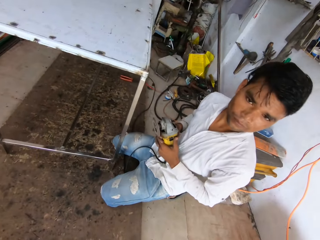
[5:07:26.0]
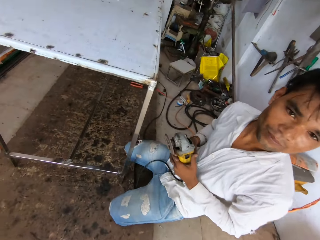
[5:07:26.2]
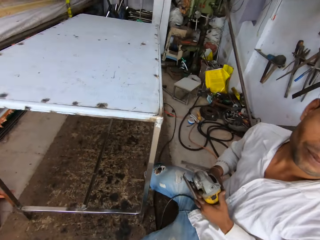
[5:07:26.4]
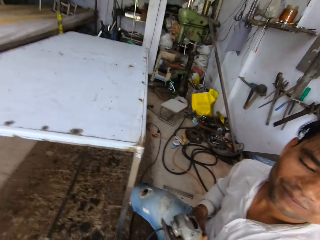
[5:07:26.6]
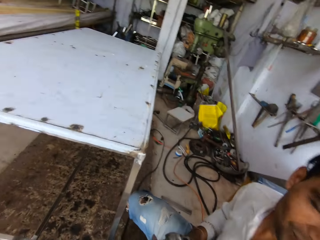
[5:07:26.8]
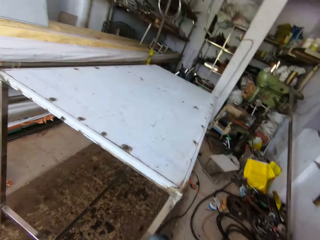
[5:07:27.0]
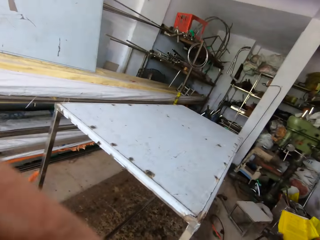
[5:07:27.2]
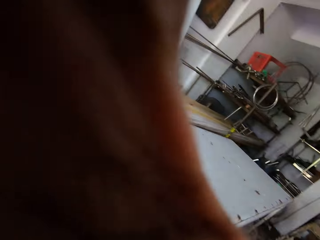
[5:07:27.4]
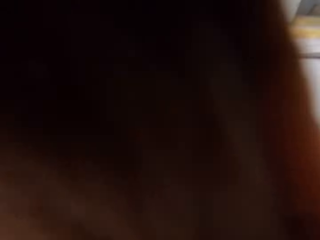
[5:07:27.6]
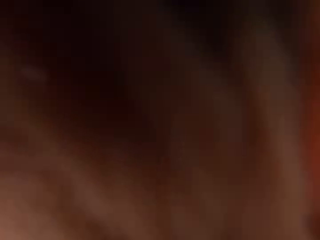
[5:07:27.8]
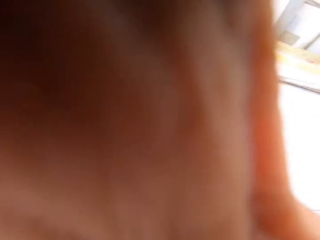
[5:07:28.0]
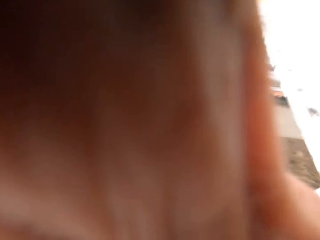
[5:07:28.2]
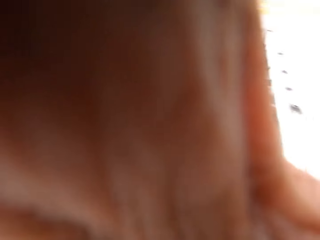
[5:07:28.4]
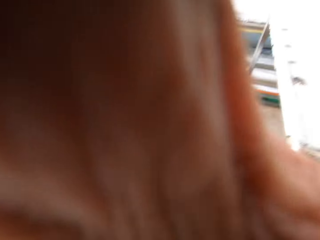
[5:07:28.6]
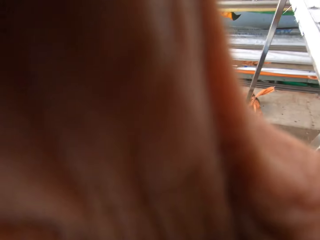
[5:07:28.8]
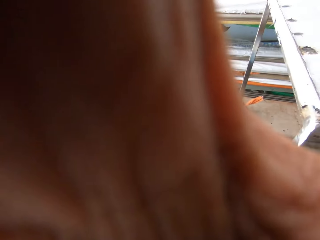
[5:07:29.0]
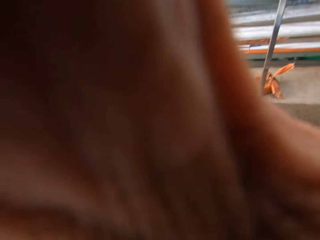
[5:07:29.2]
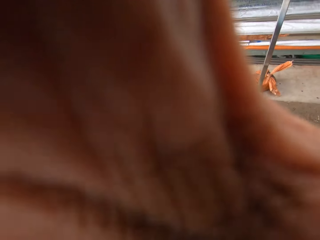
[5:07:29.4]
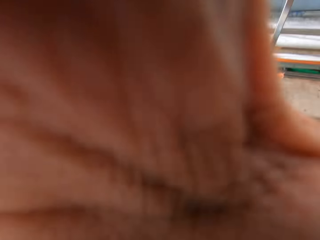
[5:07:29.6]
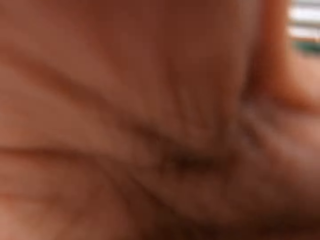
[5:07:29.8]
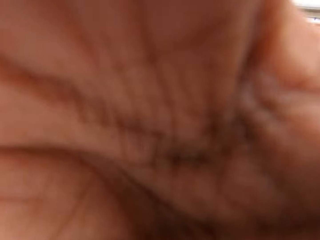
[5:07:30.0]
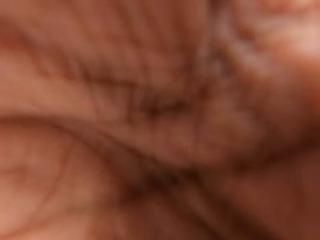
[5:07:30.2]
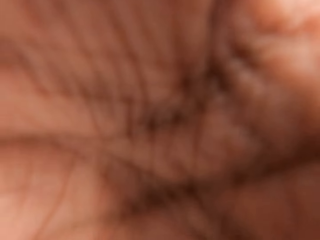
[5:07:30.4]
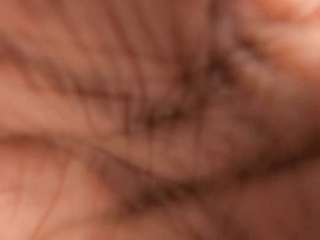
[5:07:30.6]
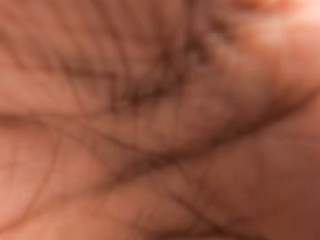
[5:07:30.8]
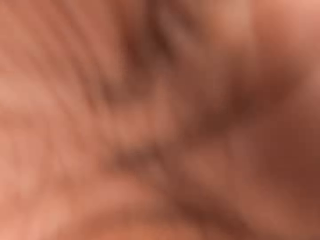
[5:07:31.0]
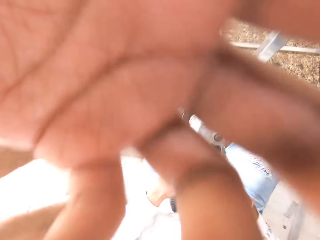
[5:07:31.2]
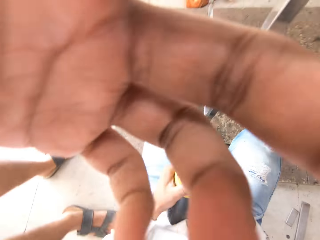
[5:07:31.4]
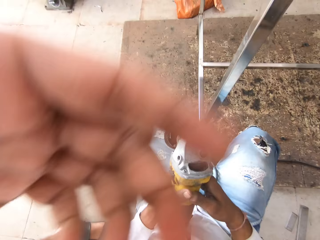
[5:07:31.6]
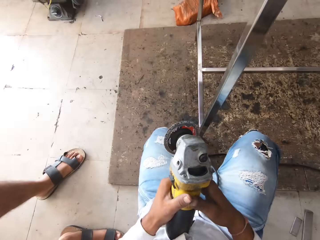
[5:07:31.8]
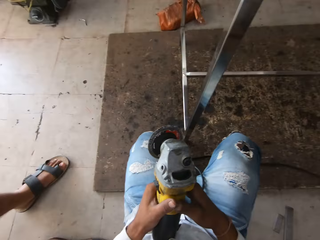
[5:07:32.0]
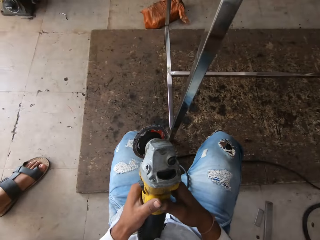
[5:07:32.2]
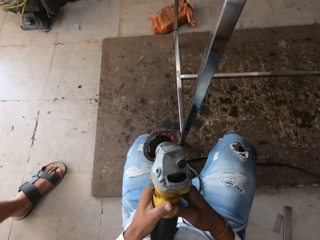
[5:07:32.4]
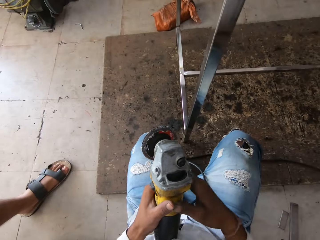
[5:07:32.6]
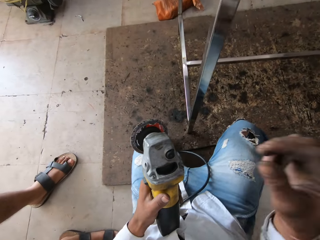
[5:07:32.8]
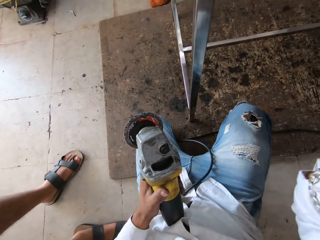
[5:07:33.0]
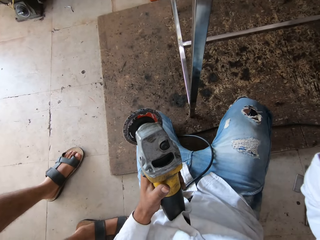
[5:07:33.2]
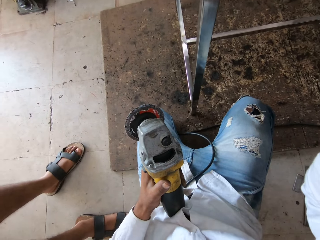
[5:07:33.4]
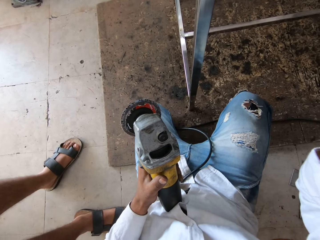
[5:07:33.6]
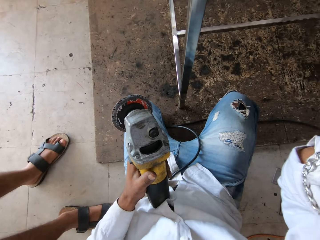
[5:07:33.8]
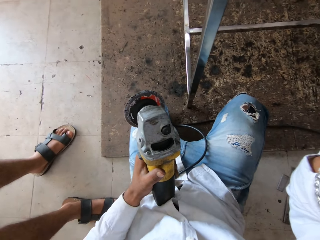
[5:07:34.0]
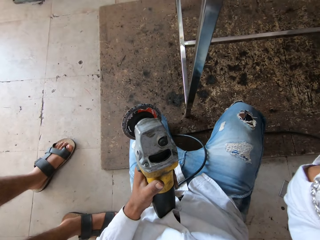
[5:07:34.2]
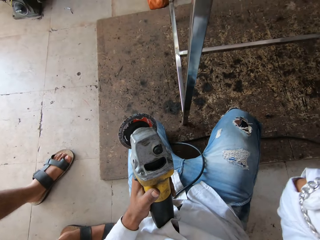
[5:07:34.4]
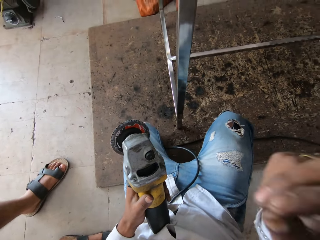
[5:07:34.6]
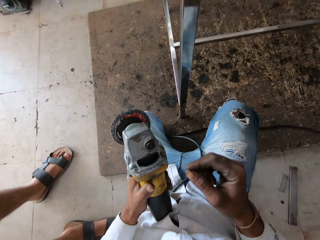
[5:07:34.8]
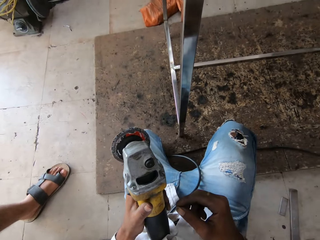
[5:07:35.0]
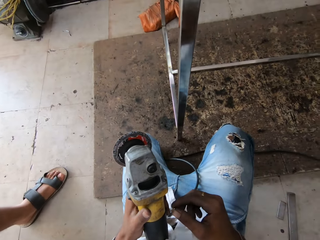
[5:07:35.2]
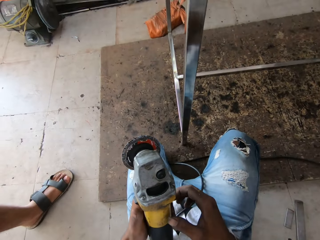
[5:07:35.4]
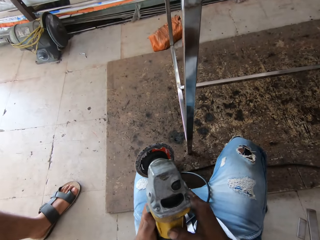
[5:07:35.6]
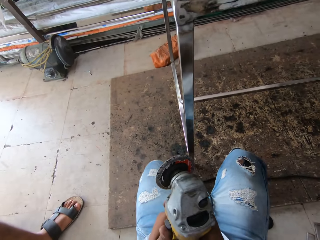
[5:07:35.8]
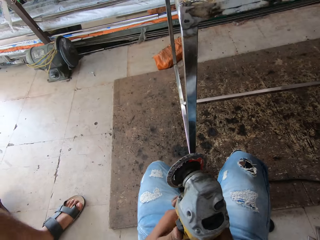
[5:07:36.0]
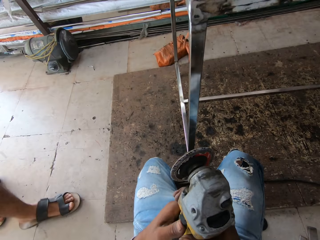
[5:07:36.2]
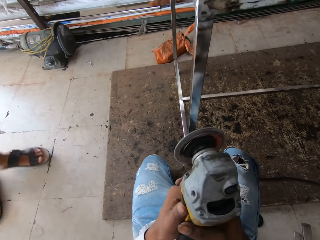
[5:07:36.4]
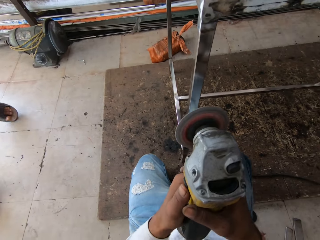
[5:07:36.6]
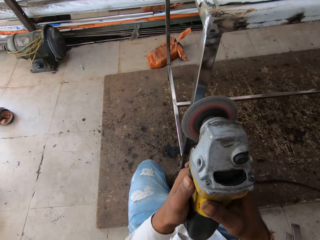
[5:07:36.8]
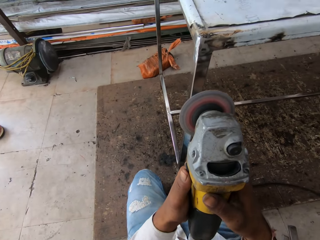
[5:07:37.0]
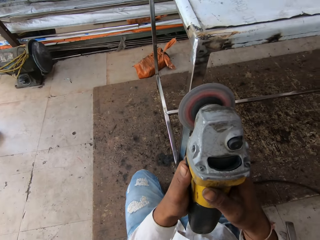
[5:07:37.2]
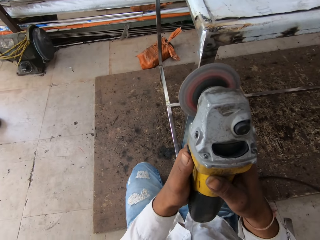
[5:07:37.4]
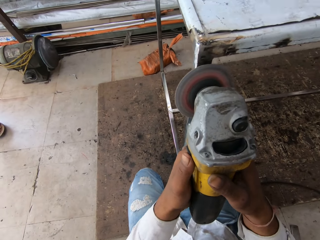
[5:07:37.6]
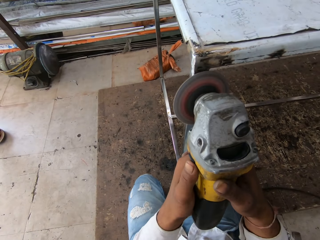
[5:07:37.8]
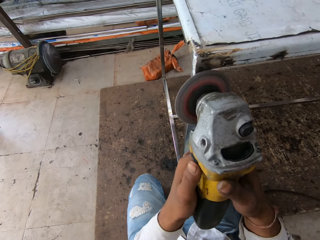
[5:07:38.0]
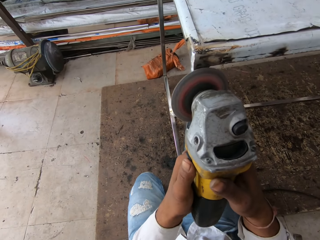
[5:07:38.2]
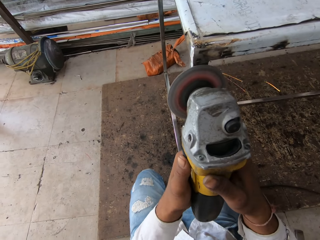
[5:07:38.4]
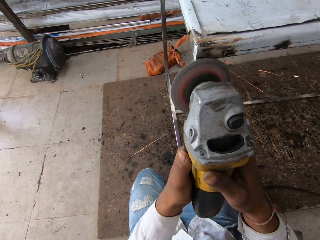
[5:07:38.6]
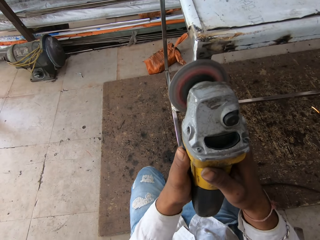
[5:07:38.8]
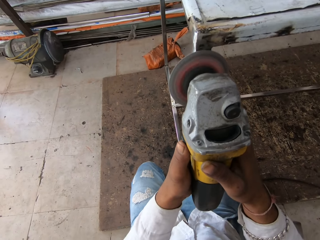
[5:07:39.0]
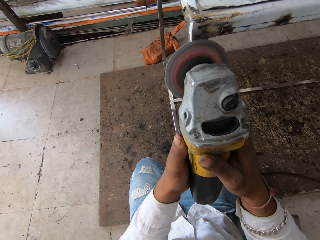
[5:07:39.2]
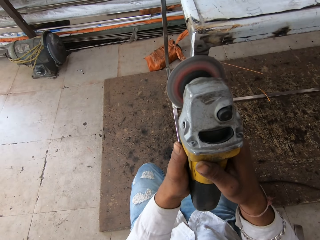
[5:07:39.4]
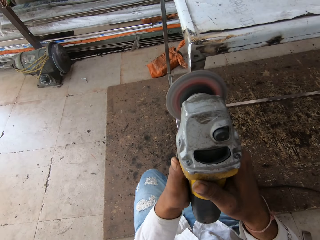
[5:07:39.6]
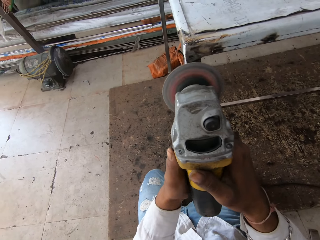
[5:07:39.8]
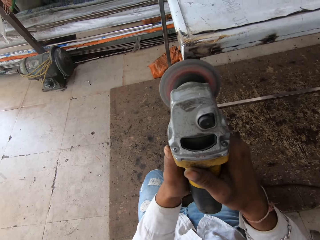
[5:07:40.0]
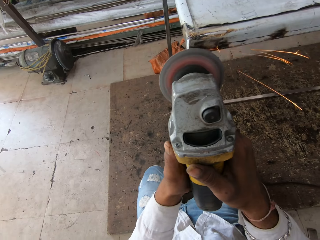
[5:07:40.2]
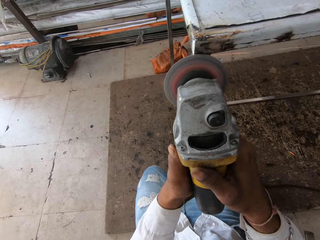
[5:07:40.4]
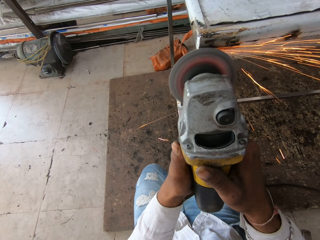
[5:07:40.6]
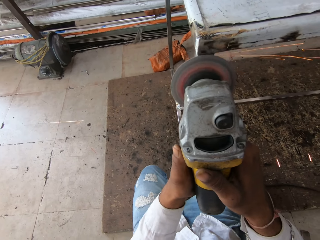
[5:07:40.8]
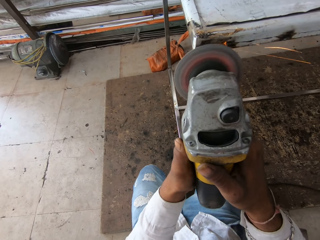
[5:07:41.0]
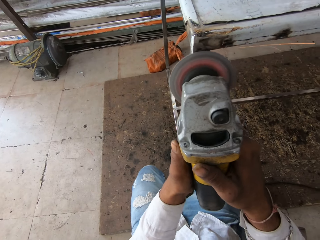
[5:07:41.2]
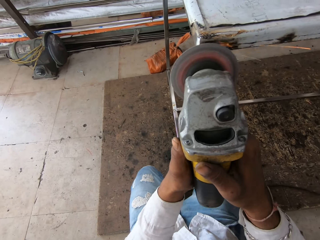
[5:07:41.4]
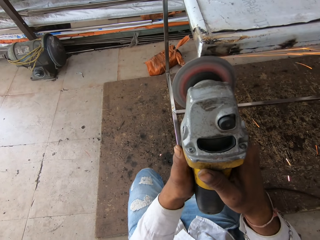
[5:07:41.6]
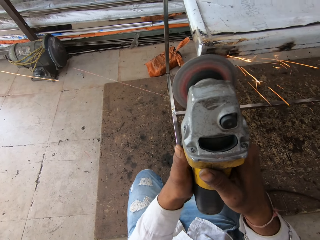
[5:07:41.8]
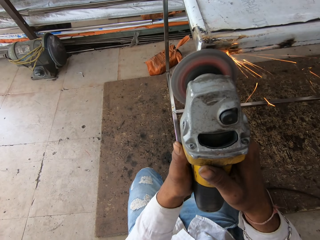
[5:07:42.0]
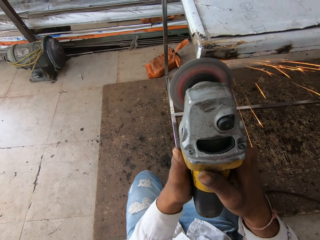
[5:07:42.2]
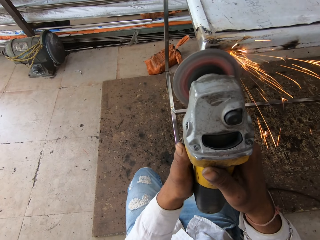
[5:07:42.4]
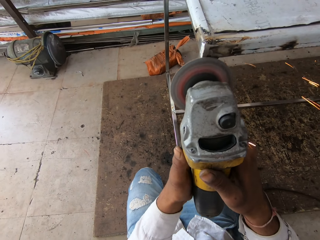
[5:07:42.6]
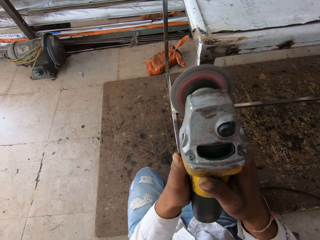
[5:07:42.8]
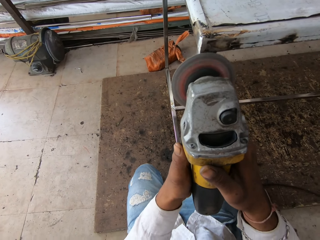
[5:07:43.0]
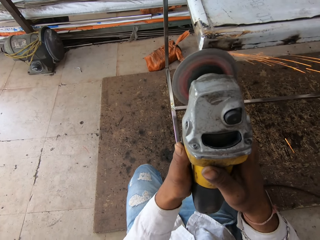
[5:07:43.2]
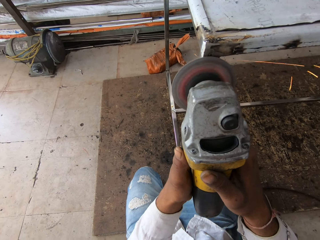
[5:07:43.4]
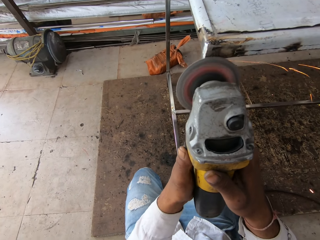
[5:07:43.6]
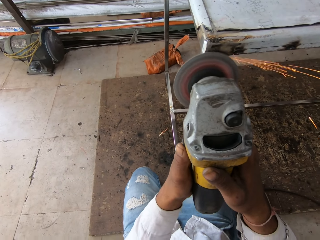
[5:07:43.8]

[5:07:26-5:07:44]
The camera wearer lifts the hand up and talks to a man. They adjust the camera. They talk to the man. The man talks to the camera wearer. The camera wearer lifts the hand up. They talk to the man. The man talks to the camera wearer. The camera wearer holds the sander machine. They turn on the sander machine. They smoothen the steel table with a grinder.

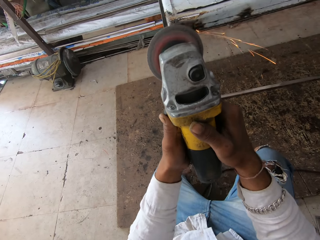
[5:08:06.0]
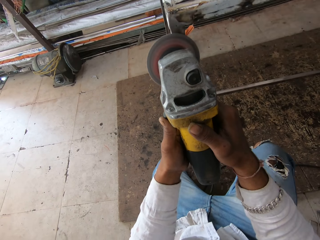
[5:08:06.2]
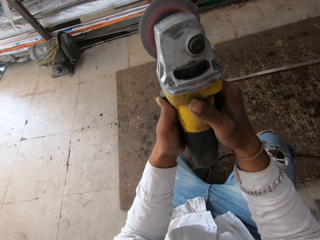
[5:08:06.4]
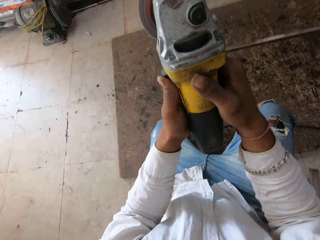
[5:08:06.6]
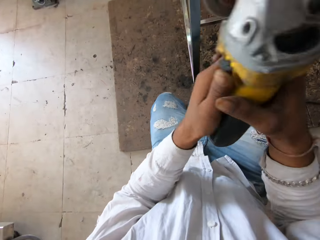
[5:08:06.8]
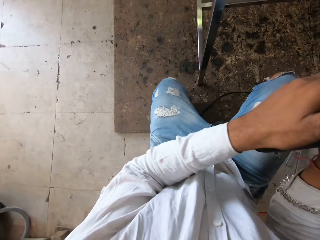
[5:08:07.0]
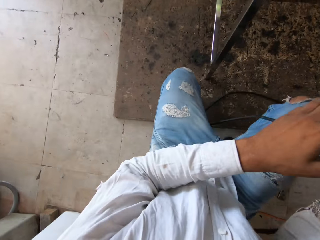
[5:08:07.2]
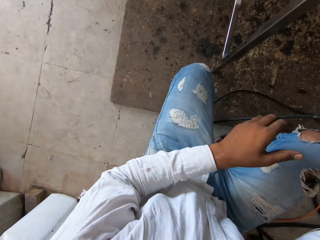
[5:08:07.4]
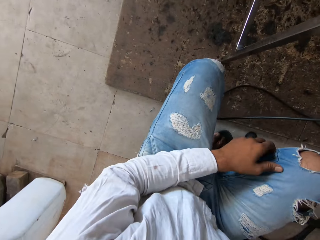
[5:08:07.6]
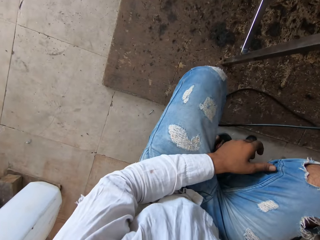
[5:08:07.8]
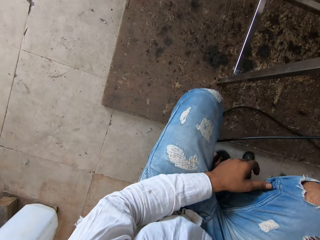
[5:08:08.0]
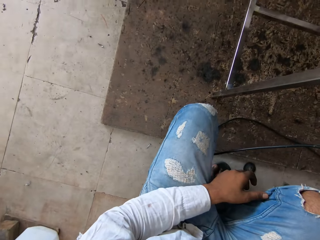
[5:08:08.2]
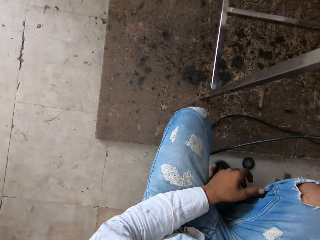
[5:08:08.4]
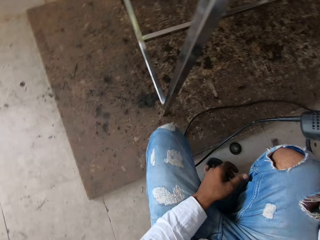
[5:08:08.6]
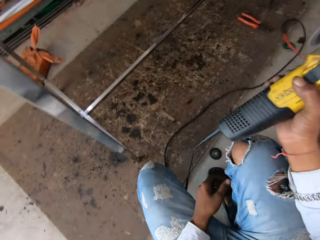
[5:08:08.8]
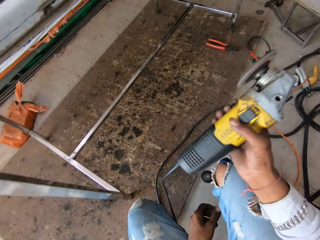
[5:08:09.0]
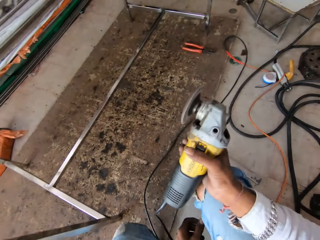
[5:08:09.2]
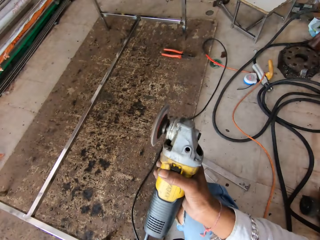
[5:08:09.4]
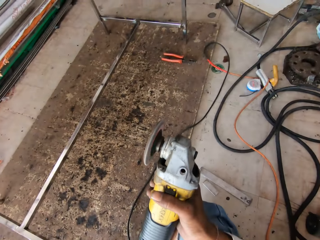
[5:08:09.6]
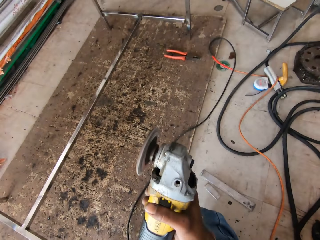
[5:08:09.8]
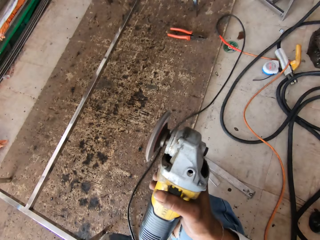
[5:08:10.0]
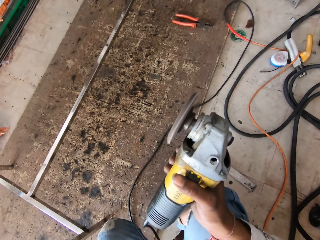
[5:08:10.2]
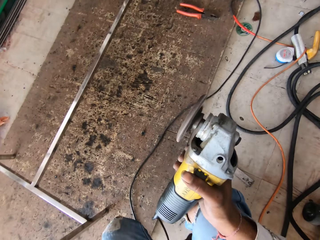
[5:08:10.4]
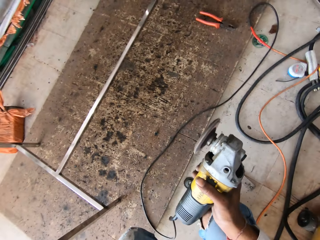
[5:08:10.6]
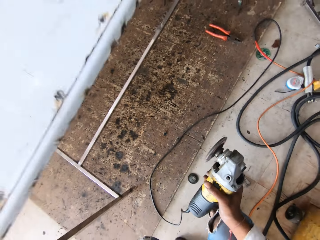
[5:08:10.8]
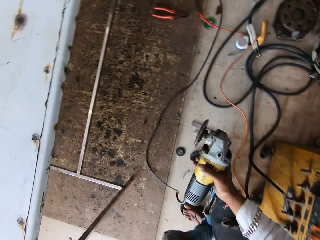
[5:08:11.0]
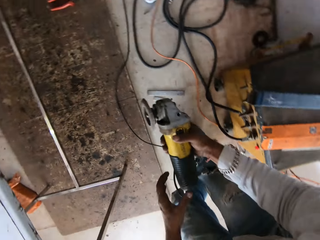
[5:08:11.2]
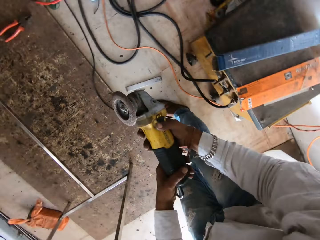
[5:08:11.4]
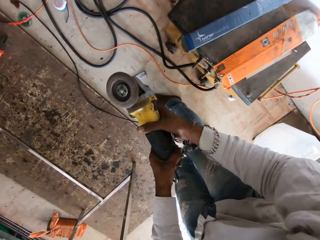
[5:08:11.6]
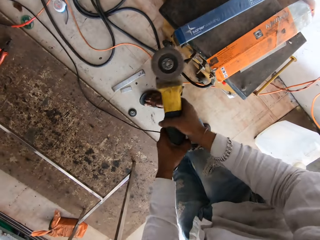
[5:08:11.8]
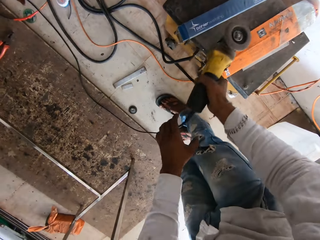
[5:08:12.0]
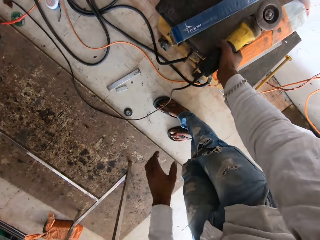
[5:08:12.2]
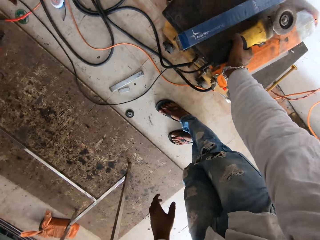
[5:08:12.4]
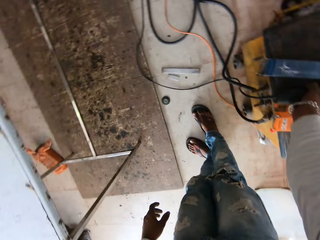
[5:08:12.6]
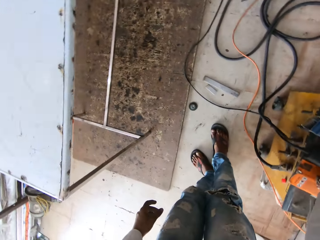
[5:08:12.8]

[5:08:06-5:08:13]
The camera wearer looks around. They turn off the sander machine. They look around.
